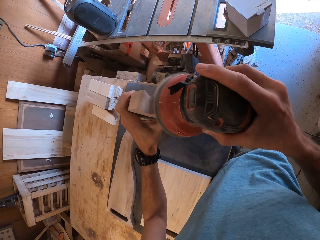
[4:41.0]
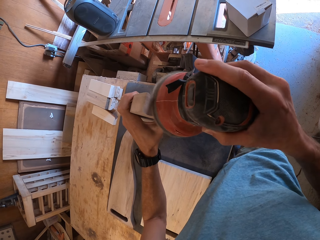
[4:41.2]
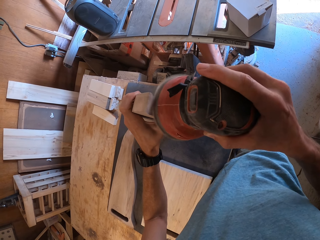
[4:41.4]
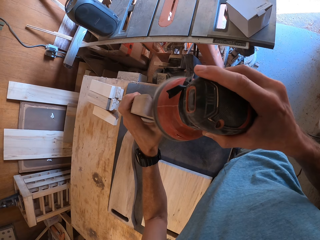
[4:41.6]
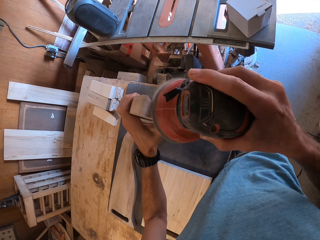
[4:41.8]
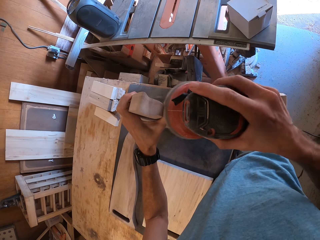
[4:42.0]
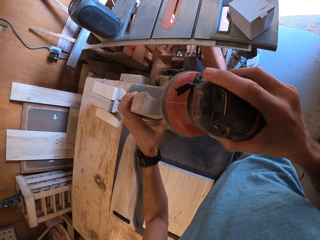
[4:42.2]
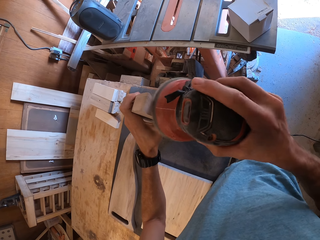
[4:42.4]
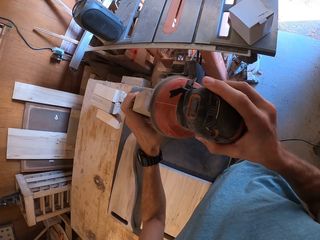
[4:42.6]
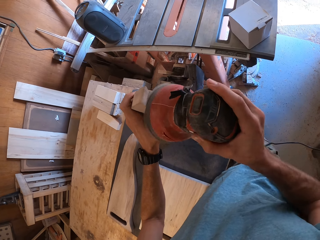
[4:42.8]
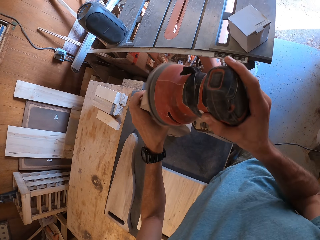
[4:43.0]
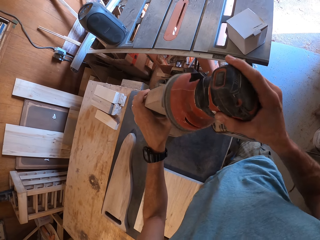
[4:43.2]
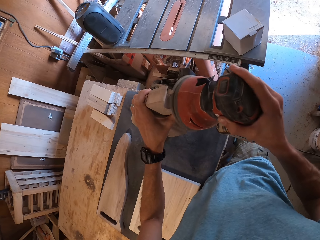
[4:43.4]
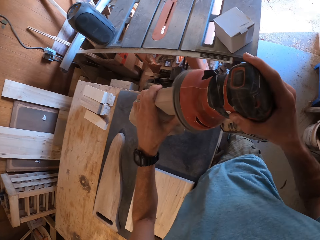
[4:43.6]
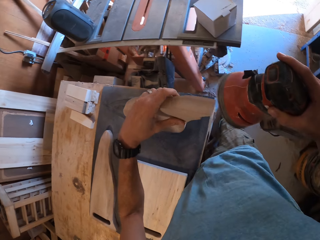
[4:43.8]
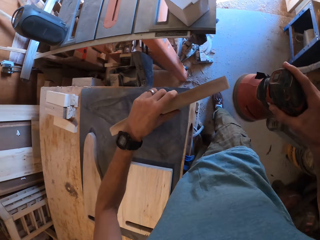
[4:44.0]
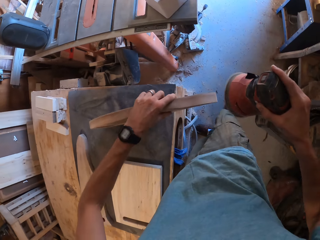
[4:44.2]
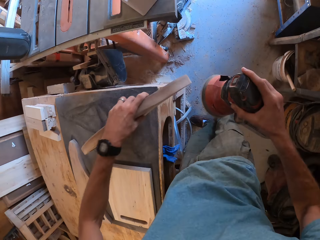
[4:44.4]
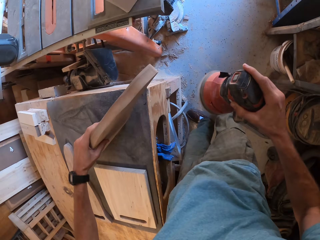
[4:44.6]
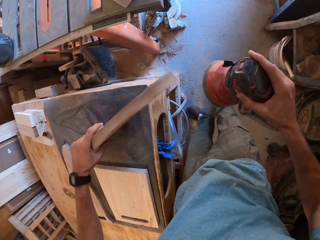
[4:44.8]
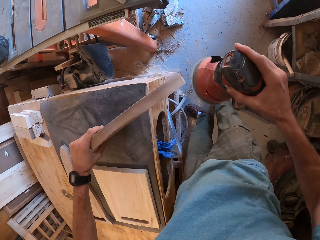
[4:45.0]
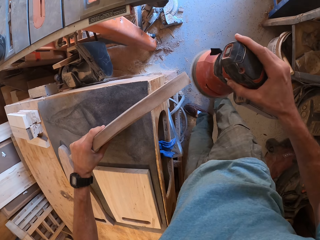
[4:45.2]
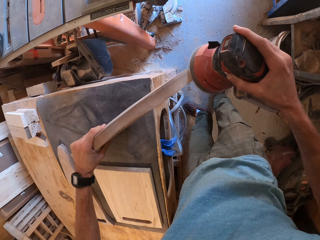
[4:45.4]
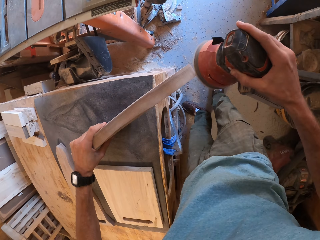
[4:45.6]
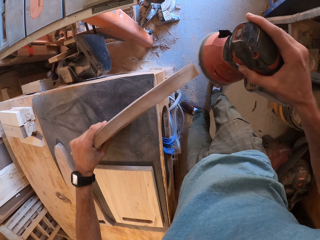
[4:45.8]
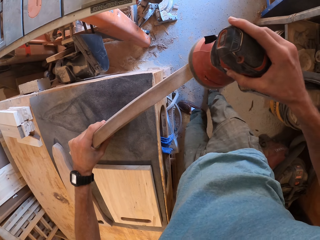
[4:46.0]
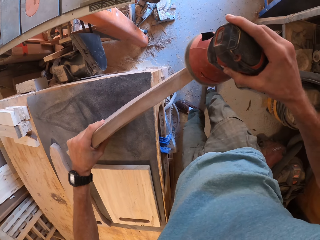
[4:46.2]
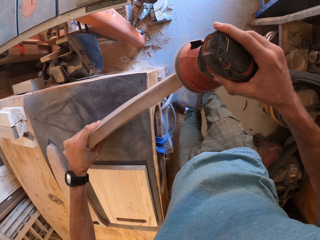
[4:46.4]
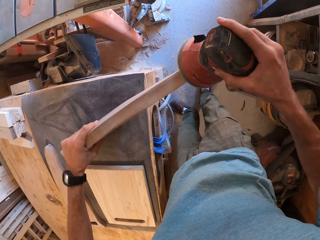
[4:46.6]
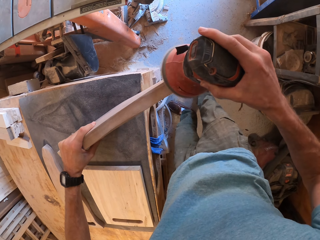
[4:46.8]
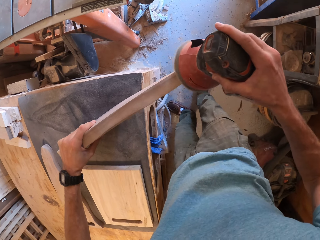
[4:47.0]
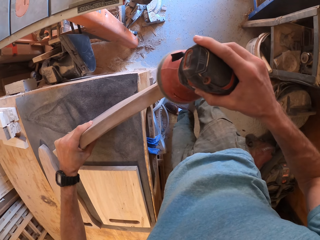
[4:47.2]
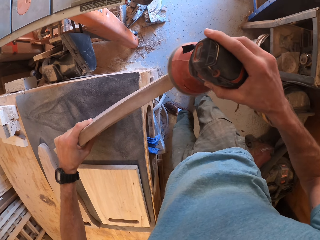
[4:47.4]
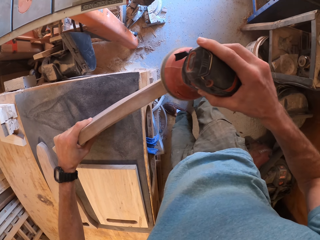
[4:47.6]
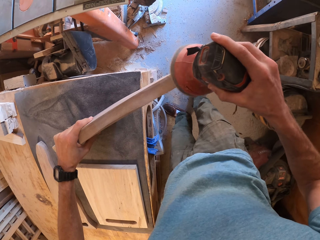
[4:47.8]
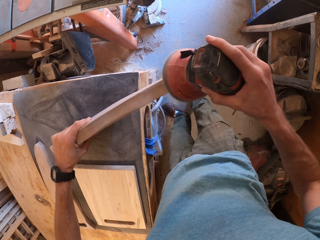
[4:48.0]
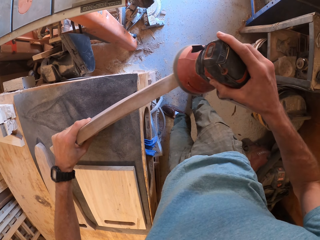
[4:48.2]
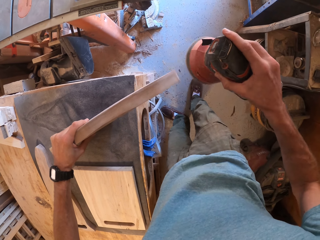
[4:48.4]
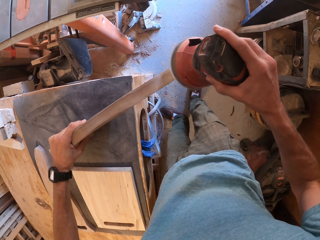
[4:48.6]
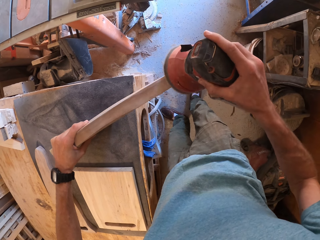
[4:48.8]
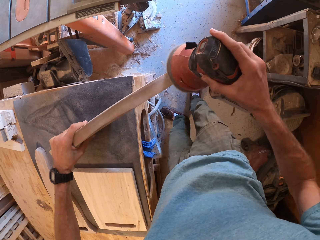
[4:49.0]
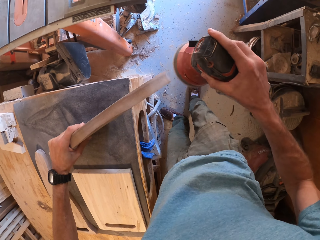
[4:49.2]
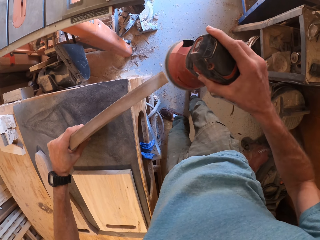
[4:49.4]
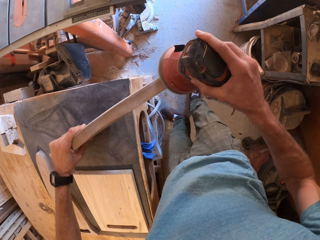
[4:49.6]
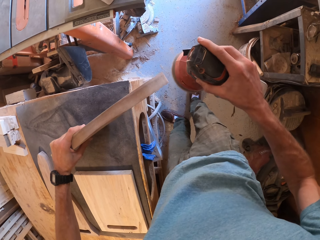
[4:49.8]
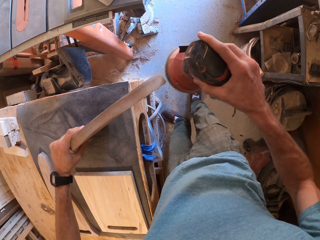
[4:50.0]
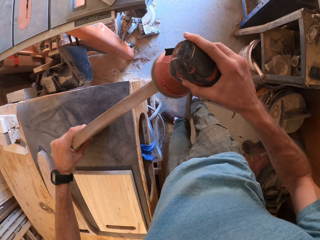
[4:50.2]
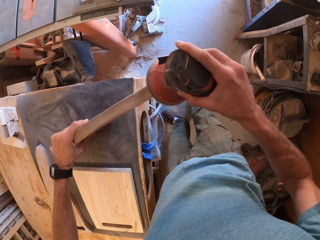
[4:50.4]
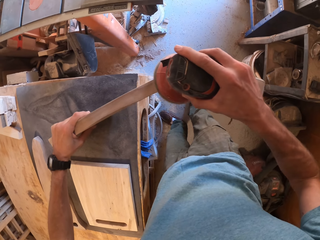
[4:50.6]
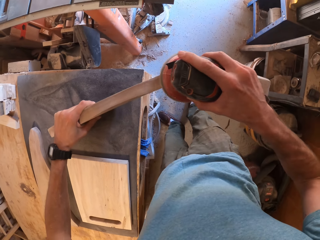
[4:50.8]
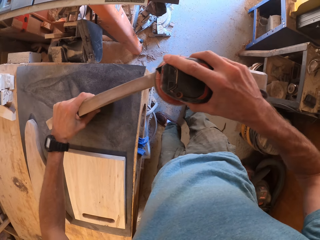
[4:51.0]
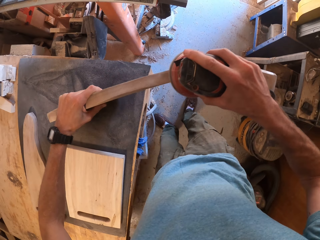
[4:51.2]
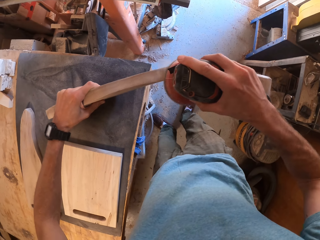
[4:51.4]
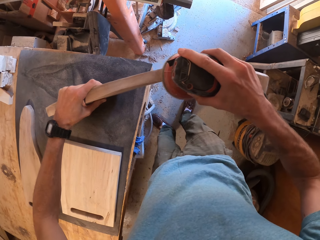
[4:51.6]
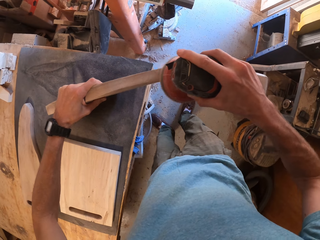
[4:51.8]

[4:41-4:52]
The camera wearer turns a wood. They smoothen the chopping board using a sander.

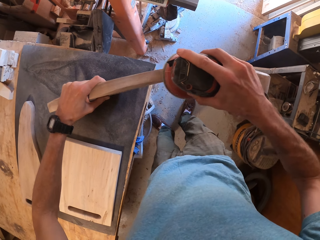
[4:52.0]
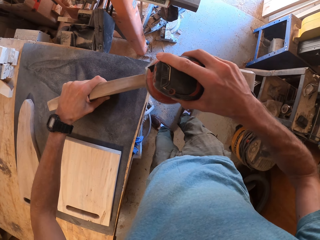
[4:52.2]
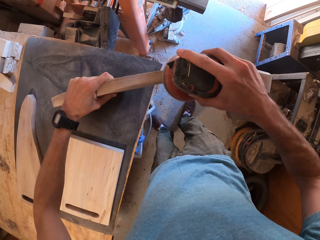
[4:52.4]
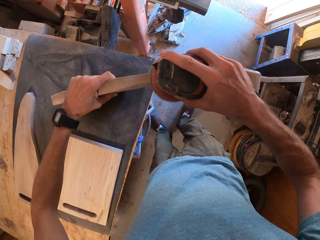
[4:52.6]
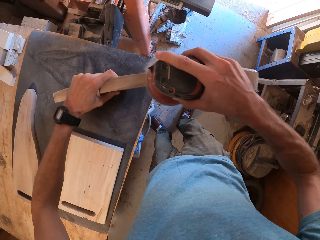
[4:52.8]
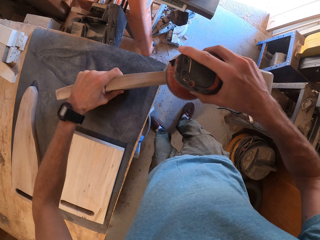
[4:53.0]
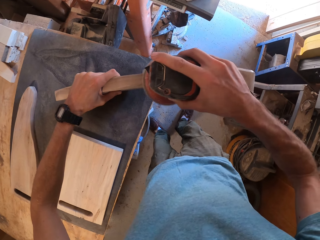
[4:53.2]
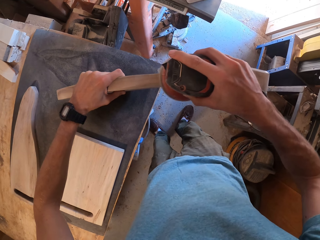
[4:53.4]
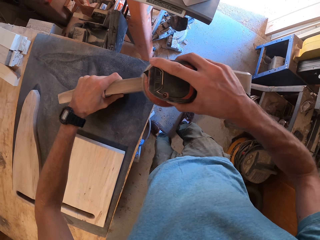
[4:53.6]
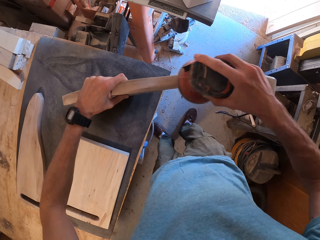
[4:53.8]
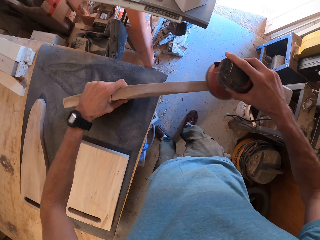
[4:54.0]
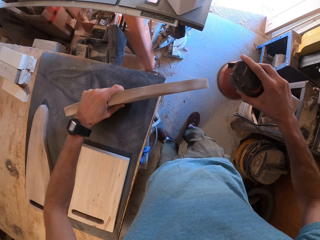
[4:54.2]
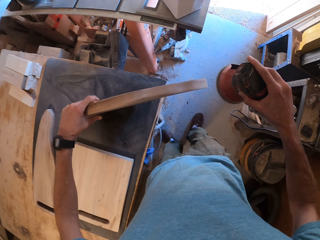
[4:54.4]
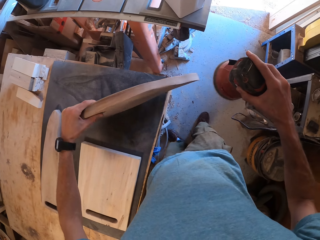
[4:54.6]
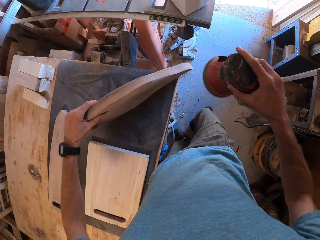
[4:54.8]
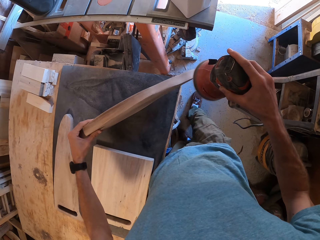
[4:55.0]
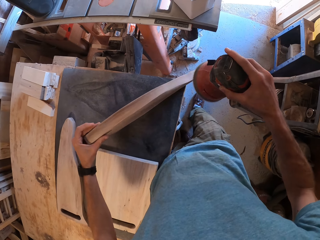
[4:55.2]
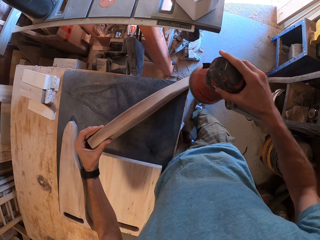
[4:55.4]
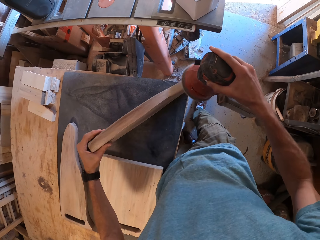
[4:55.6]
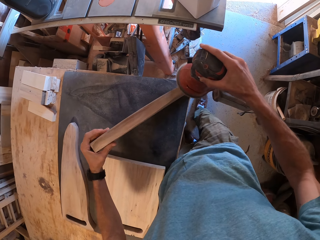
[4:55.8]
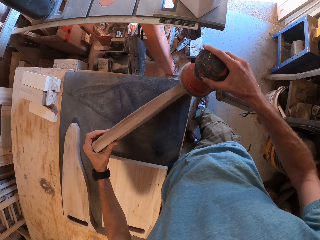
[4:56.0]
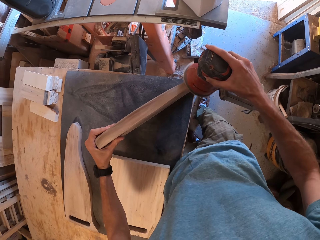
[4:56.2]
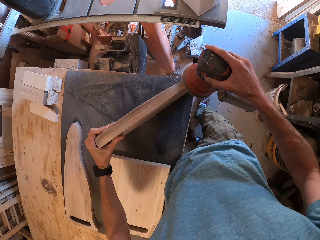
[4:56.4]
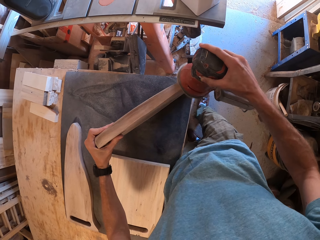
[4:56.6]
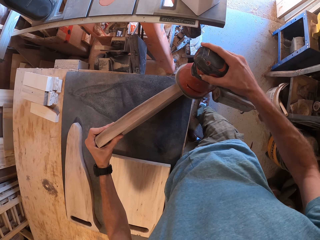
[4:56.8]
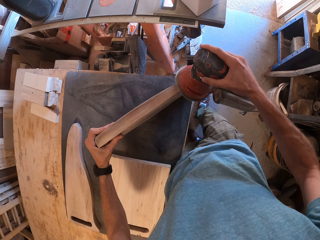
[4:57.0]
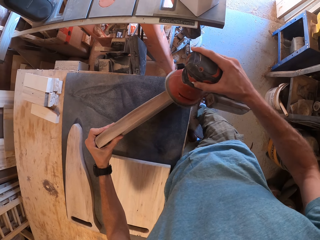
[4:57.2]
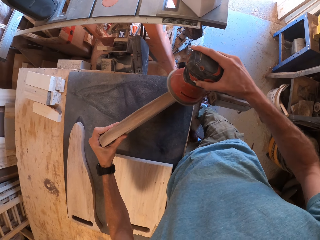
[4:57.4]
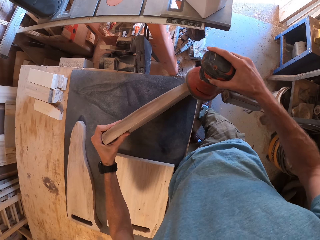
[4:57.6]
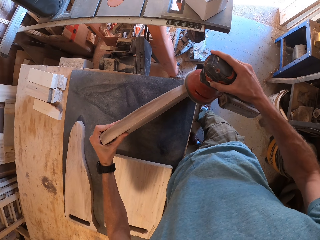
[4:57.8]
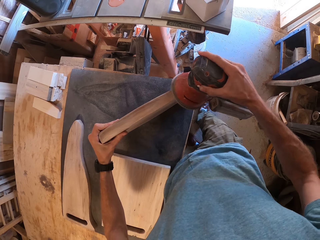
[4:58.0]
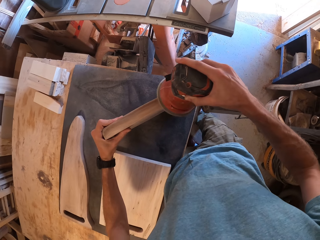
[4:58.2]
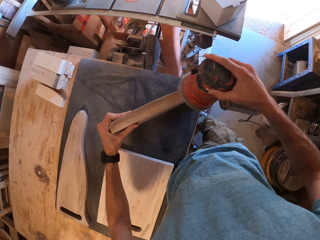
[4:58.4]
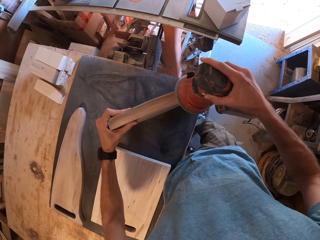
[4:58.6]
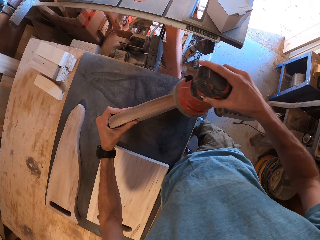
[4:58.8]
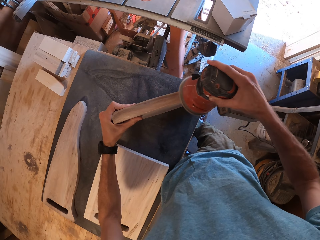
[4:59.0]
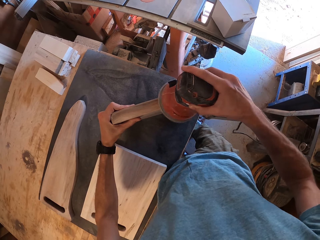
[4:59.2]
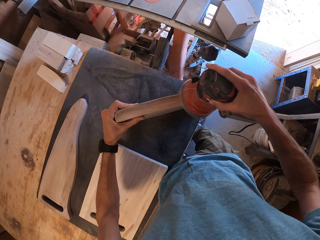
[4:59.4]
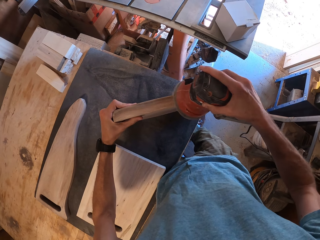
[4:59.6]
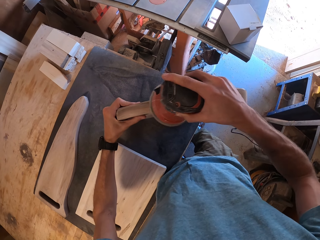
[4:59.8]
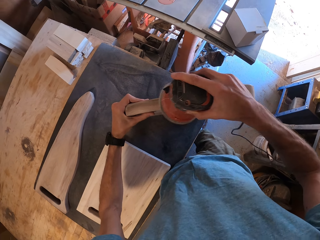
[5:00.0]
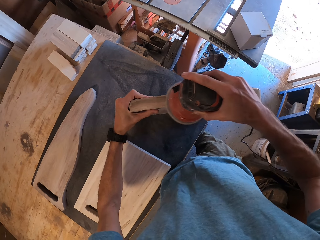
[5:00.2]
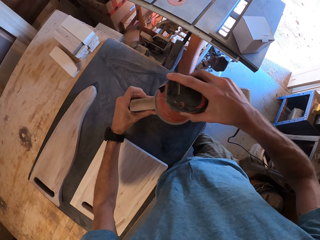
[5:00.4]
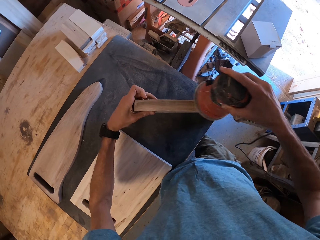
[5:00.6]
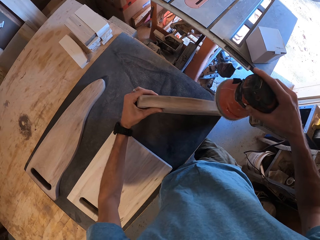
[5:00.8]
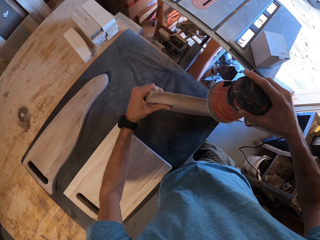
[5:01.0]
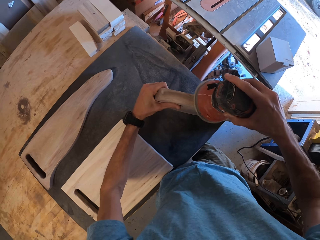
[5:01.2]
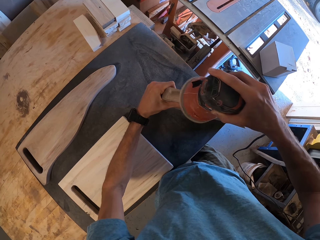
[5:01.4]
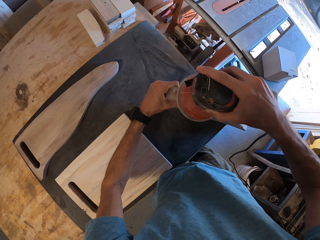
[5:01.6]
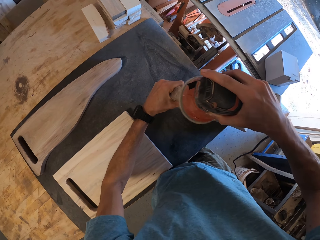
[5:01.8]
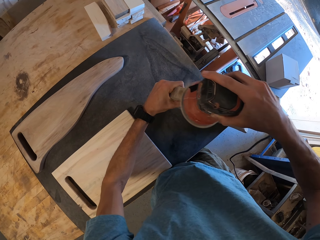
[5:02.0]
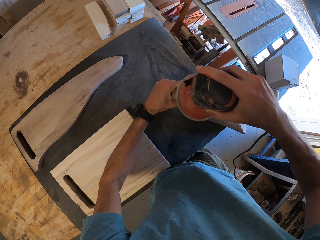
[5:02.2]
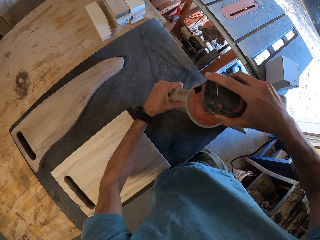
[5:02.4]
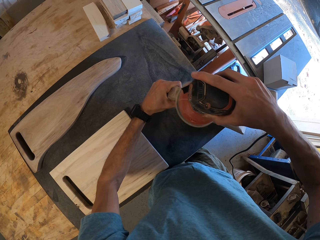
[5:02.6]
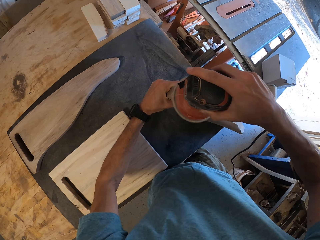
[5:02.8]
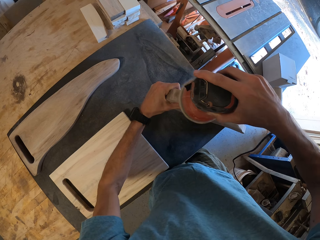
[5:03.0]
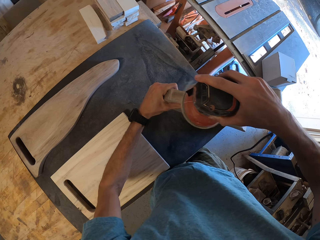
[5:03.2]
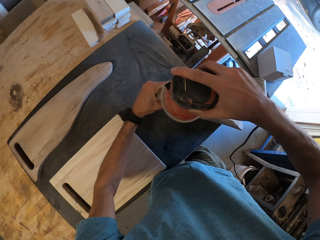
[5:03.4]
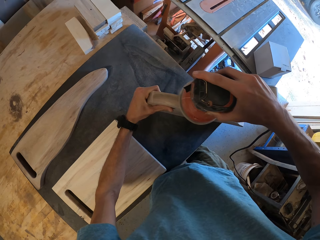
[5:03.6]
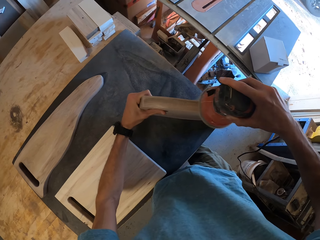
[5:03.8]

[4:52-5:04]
The camera wearer moves the chopping board. They smoothen the chopping board using a sander.
